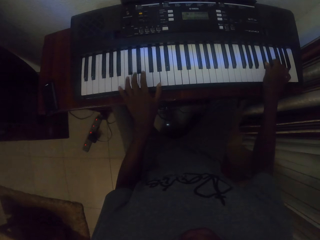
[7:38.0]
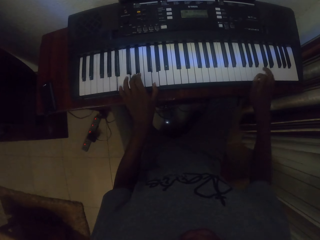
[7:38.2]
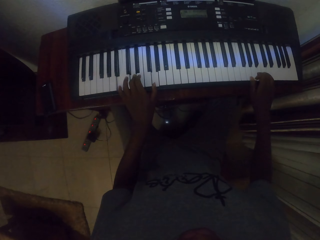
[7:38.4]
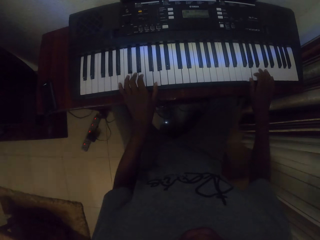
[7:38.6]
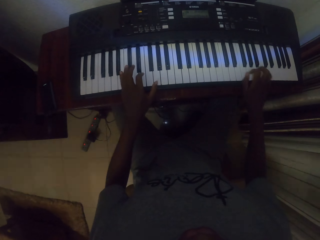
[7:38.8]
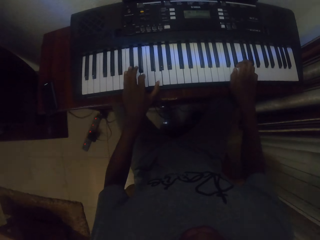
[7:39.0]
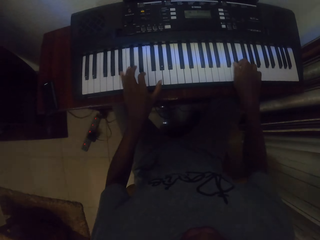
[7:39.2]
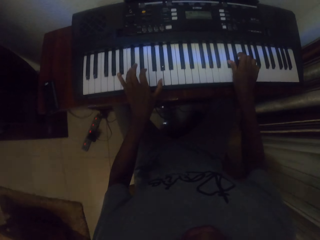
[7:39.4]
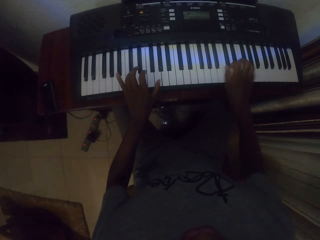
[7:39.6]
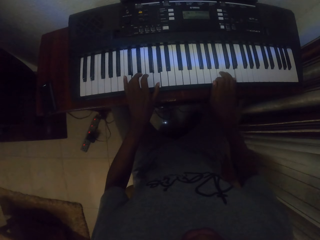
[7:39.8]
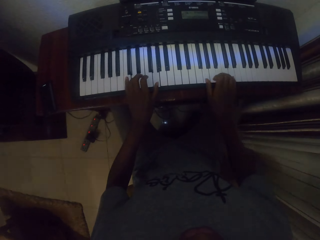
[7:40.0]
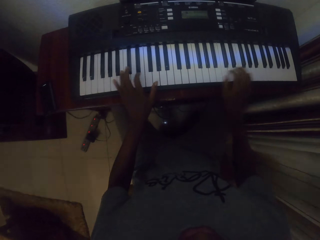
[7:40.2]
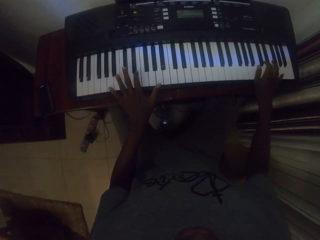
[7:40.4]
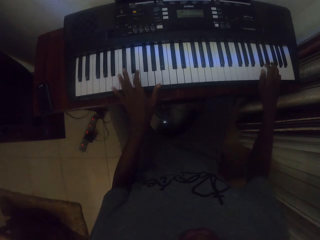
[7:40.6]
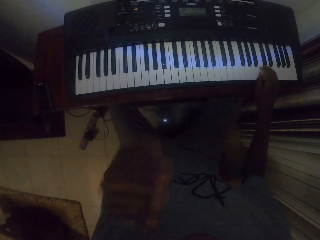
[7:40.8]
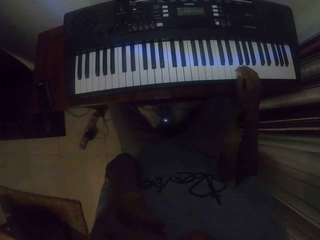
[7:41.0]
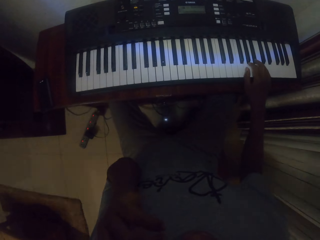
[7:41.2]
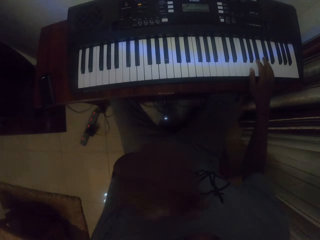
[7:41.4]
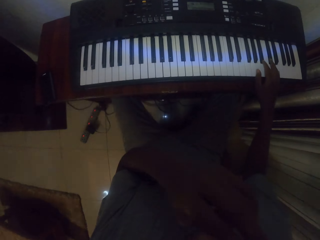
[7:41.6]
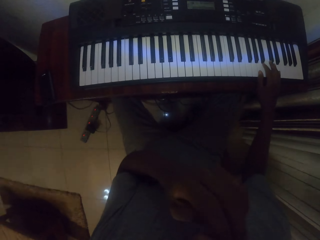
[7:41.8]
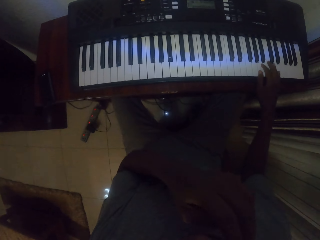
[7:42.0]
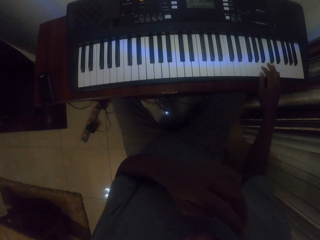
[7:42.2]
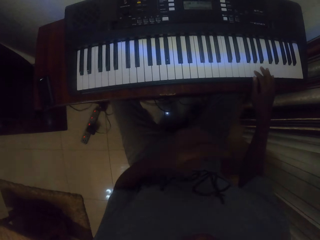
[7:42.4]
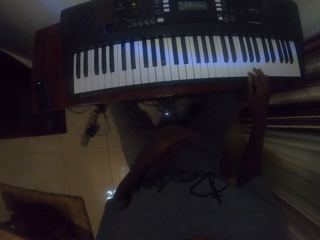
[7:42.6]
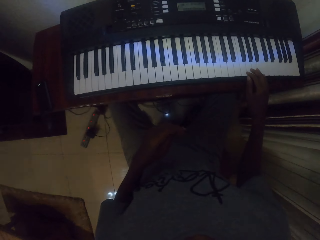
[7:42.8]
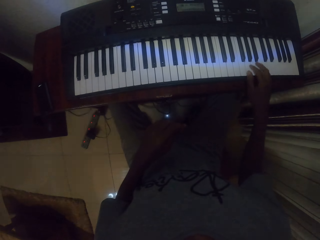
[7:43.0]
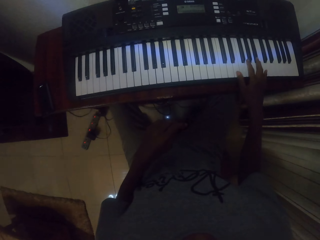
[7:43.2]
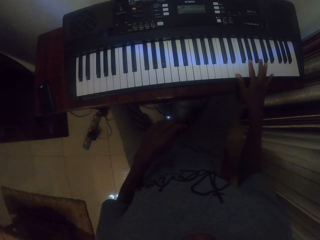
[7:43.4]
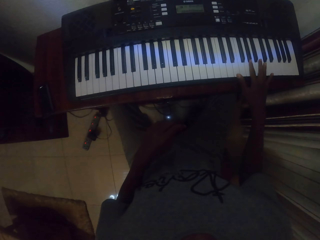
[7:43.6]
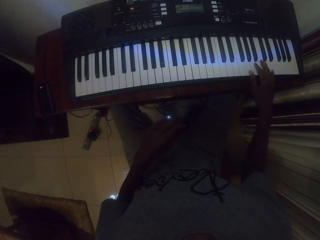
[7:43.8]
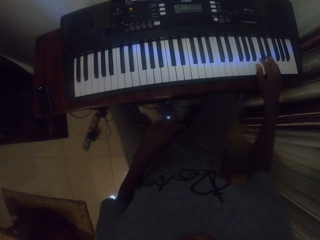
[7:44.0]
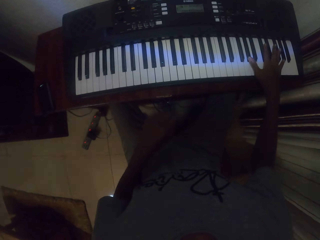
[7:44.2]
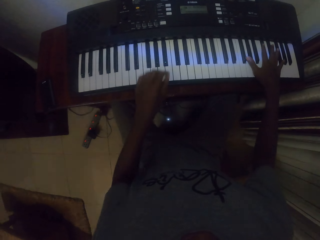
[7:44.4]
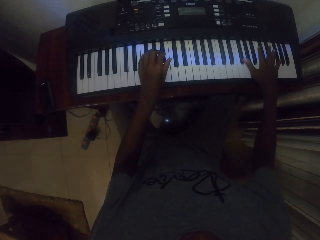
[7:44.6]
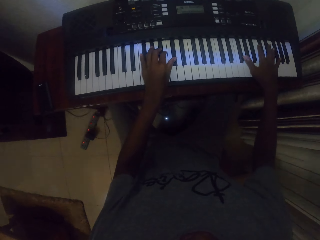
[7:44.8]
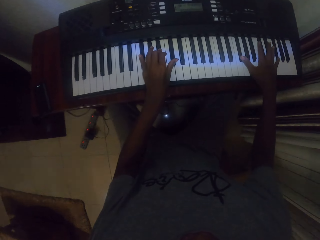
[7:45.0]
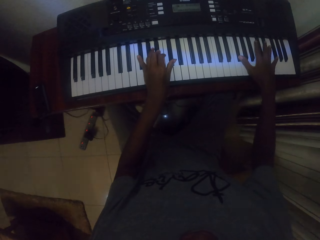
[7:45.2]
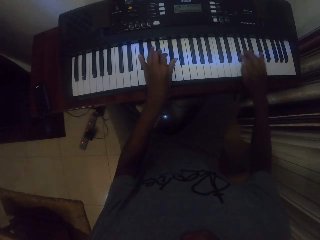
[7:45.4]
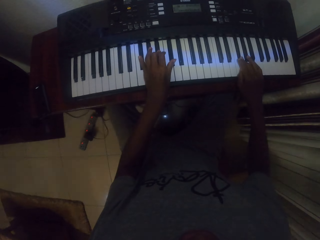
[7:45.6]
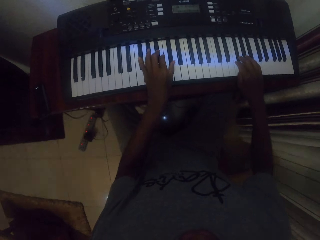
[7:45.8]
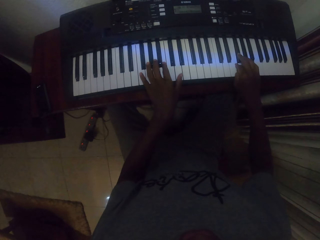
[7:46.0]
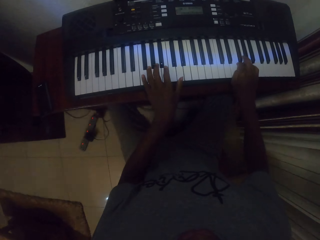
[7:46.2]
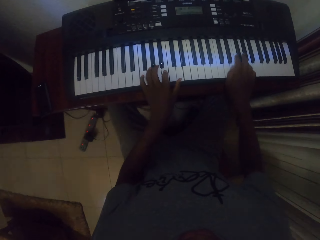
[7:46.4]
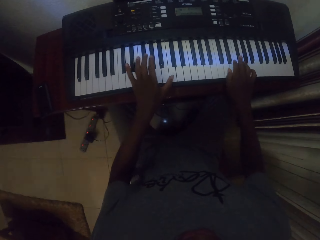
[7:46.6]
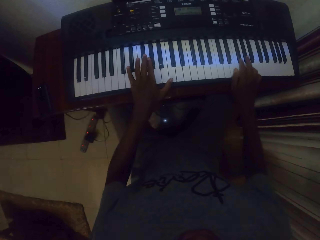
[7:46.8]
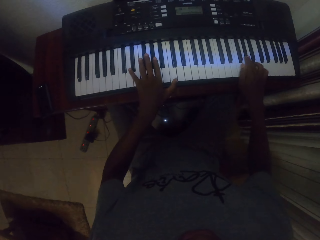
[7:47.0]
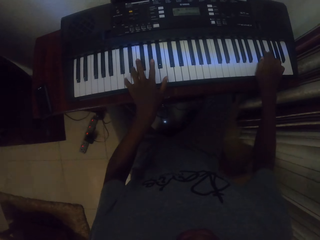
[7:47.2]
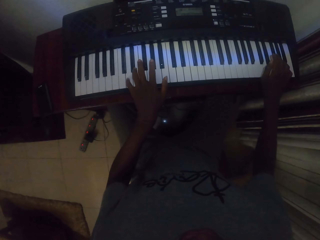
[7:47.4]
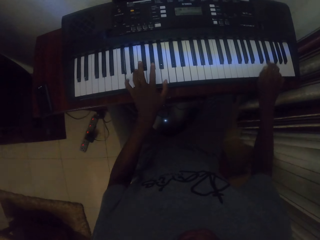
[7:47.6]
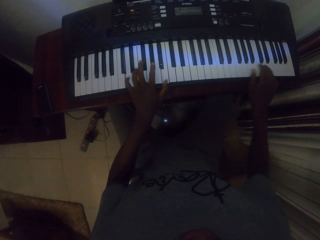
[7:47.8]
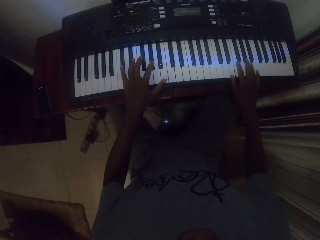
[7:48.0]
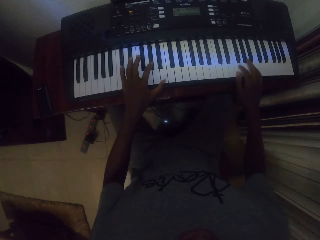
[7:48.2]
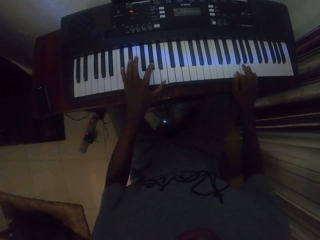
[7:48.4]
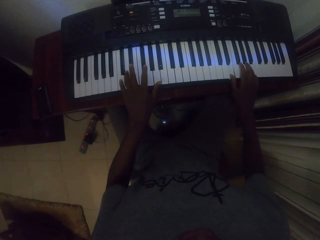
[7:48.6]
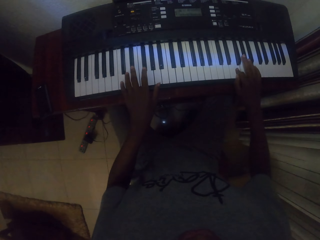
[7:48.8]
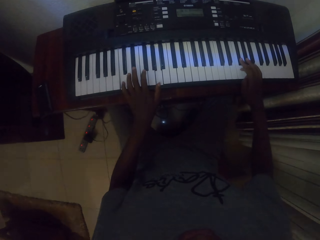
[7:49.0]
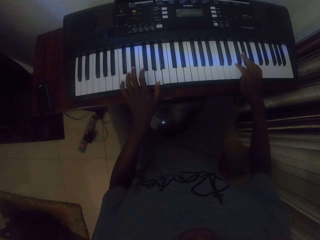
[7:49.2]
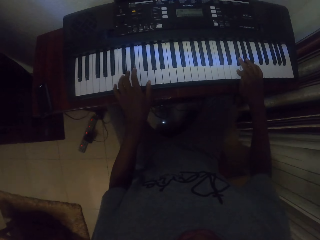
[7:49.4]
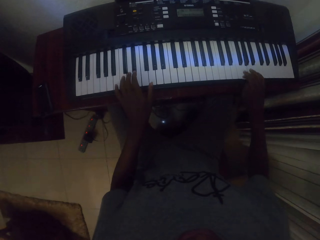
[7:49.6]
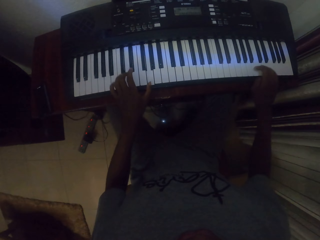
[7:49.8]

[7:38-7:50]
The camera wearer lifts the left hand and plays piano. They move the left hand and play piano. They lift the left hand and play piano.

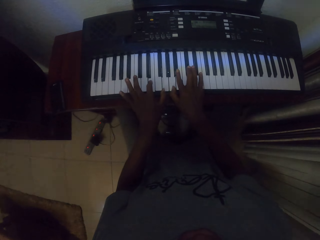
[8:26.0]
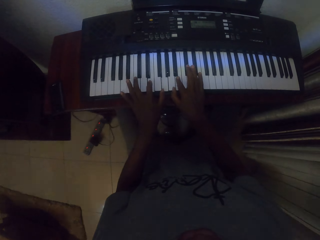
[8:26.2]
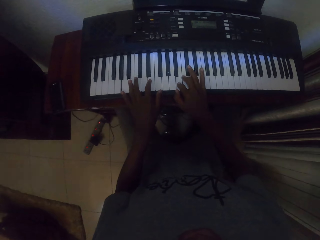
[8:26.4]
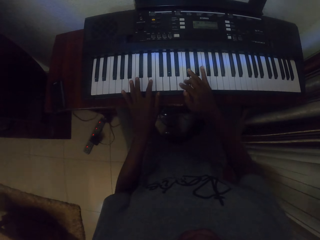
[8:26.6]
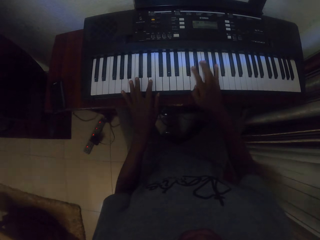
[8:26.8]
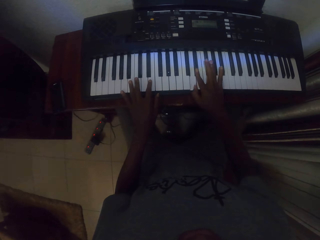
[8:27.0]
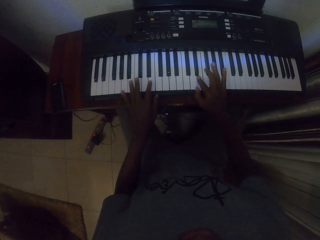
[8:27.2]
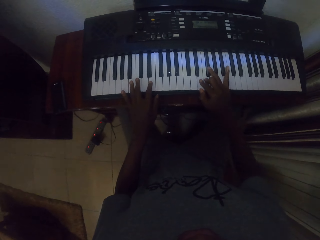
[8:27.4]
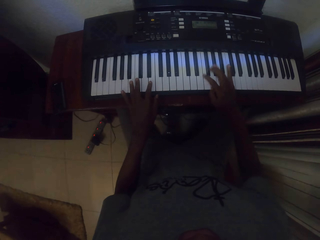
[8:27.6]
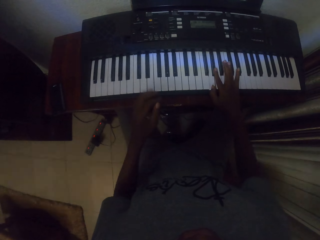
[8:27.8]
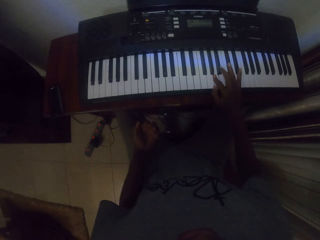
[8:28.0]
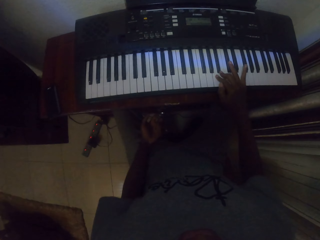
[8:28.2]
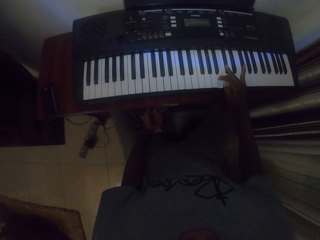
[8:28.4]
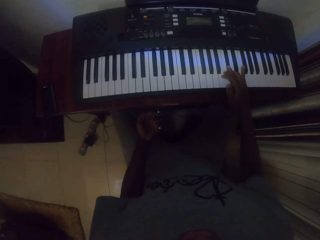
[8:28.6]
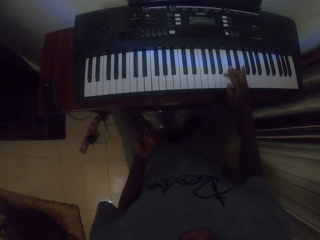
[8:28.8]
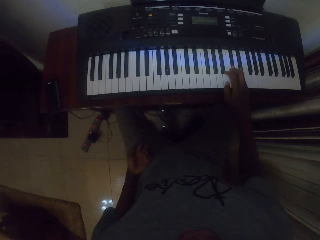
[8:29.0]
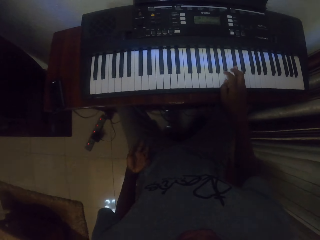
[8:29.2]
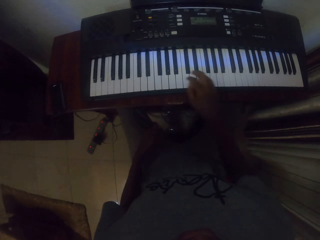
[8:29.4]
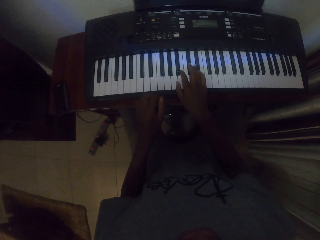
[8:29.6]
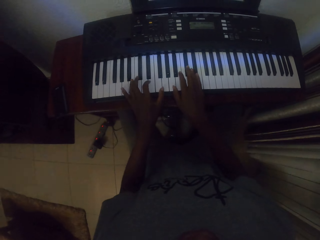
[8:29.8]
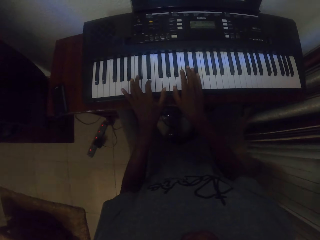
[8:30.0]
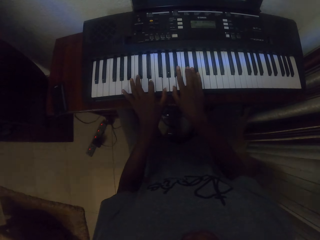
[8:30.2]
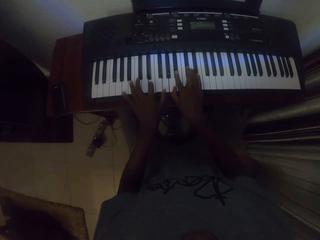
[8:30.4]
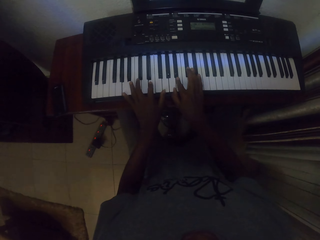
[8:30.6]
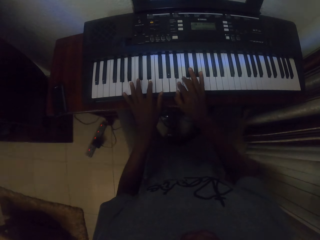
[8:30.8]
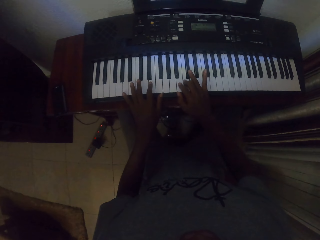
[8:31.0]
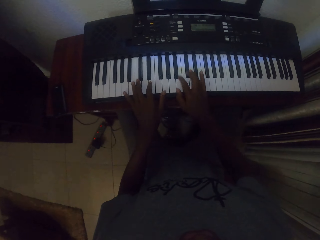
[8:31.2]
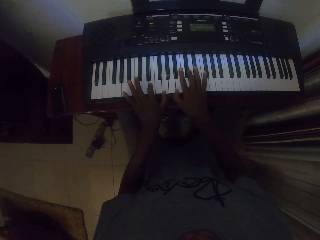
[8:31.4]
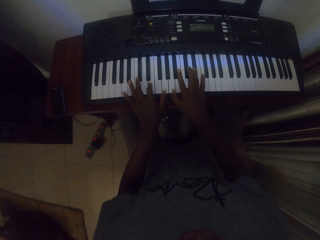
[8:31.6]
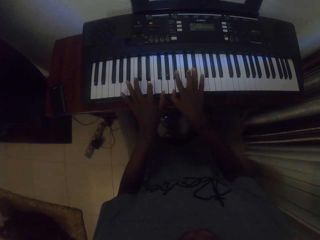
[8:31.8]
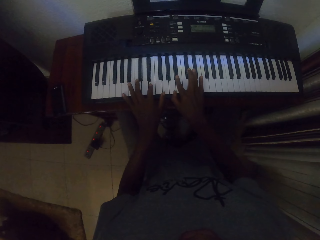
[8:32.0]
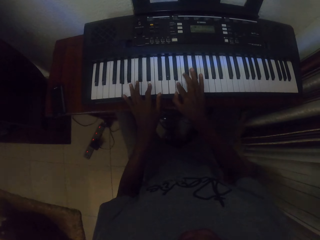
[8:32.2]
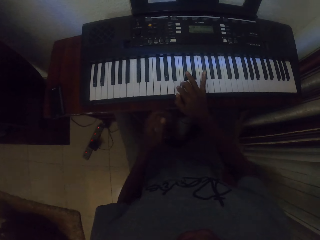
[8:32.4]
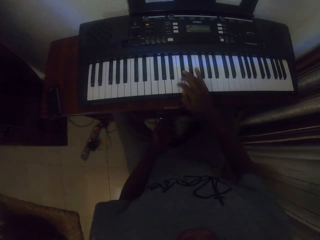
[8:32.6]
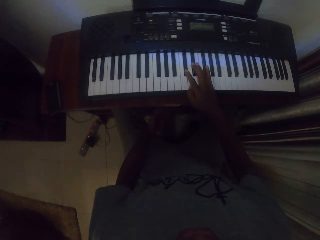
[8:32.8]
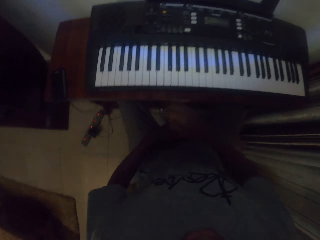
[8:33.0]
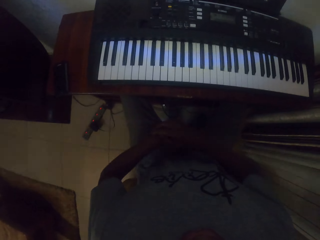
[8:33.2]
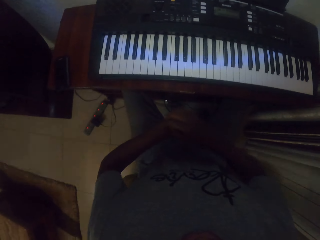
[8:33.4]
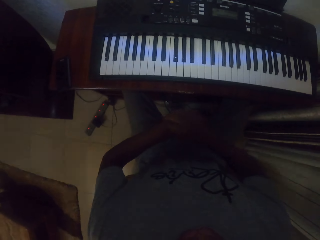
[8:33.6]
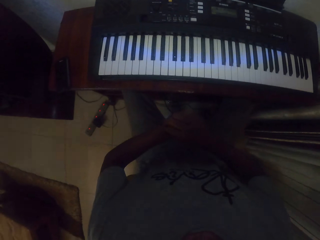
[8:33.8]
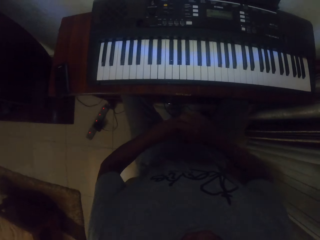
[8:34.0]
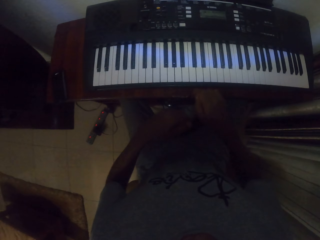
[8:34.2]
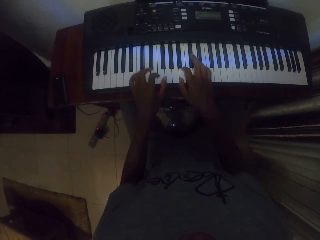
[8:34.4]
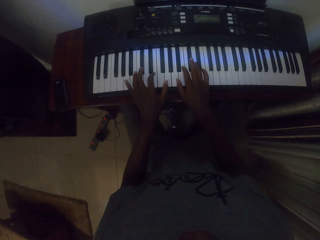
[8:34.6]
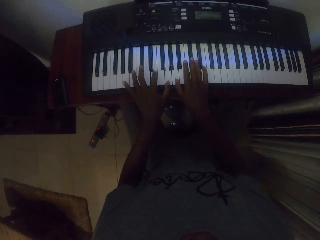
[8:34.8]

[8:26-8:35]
The camera wearer pulls back the left hand. He plays piano. He rubs the left hand on his lap. He plays piano. He pulls back the left hand. He scratches the left hand. He moves both hands.
